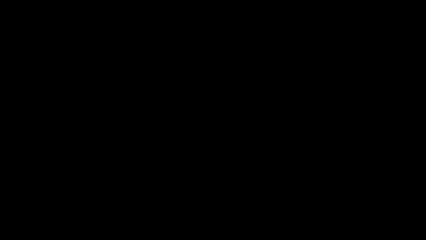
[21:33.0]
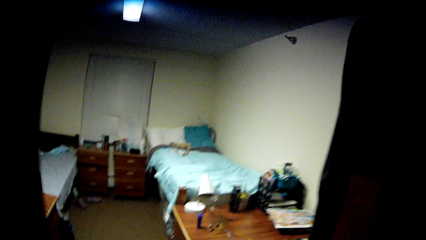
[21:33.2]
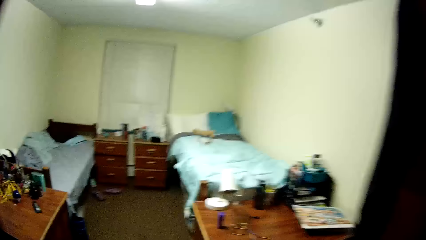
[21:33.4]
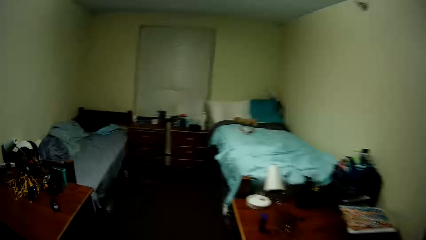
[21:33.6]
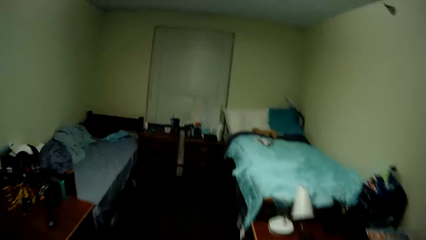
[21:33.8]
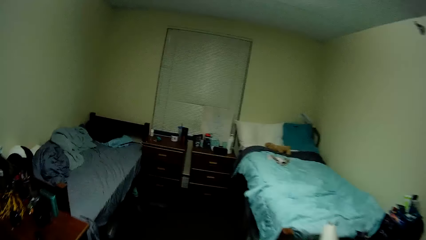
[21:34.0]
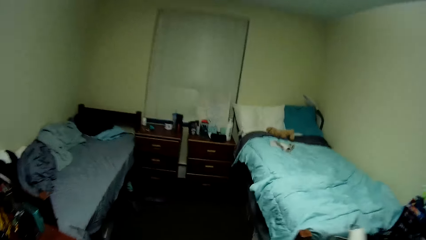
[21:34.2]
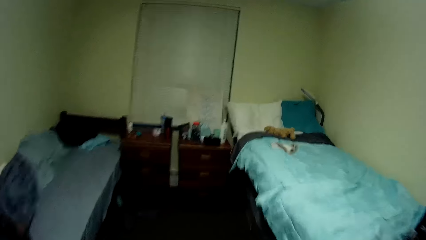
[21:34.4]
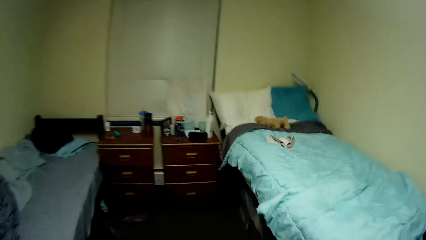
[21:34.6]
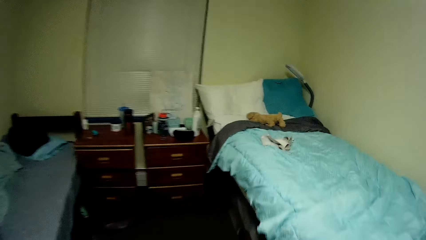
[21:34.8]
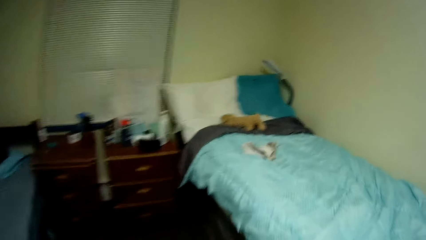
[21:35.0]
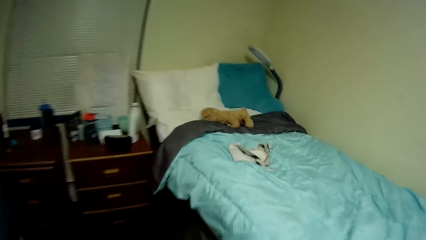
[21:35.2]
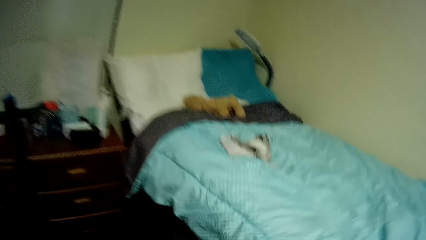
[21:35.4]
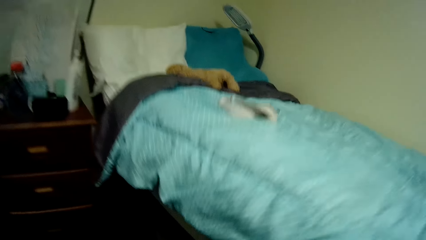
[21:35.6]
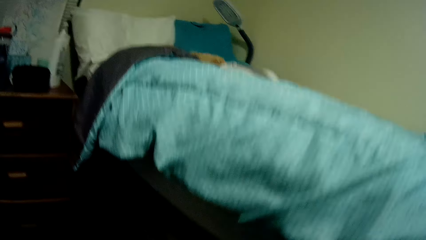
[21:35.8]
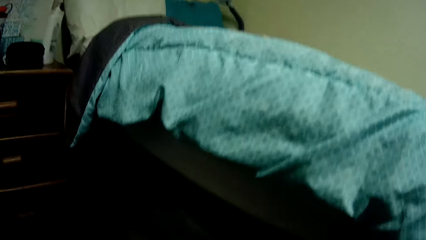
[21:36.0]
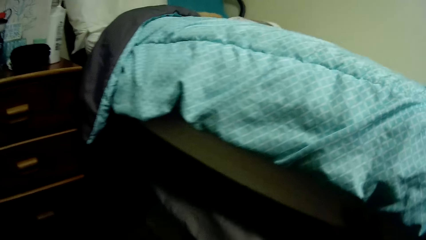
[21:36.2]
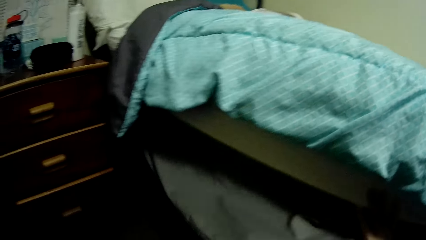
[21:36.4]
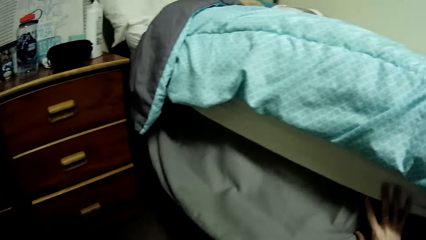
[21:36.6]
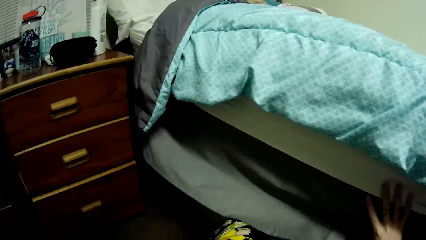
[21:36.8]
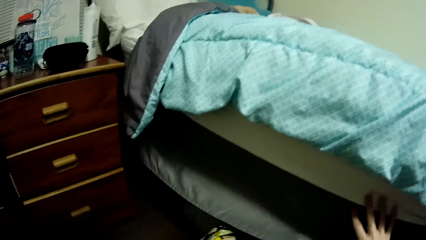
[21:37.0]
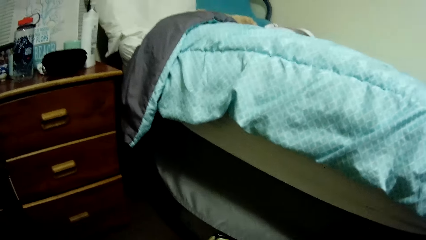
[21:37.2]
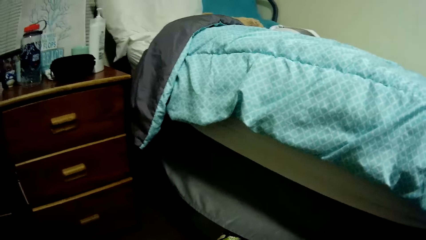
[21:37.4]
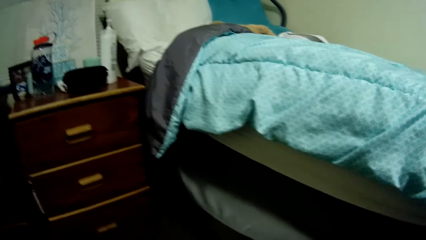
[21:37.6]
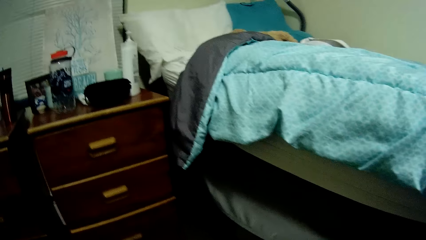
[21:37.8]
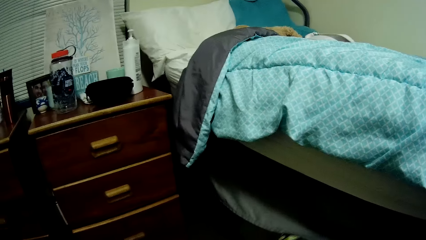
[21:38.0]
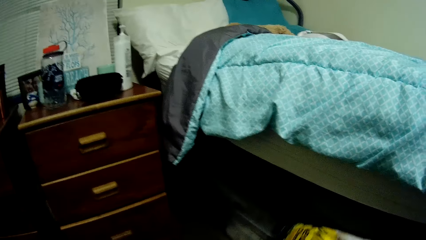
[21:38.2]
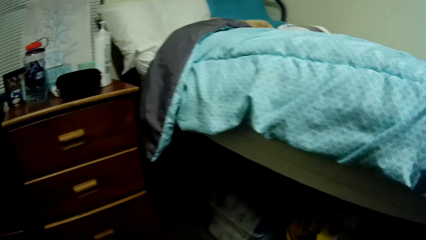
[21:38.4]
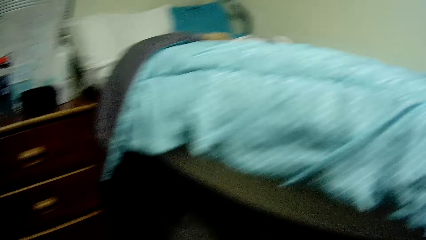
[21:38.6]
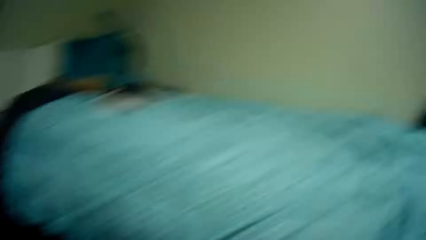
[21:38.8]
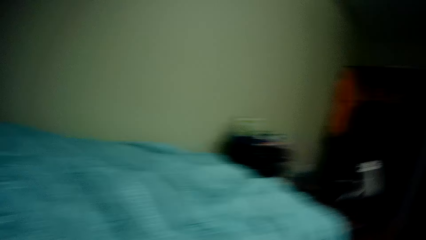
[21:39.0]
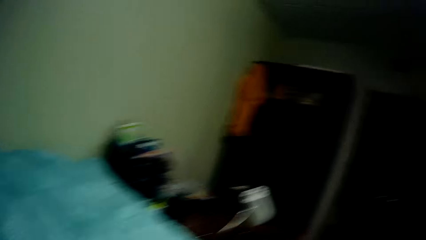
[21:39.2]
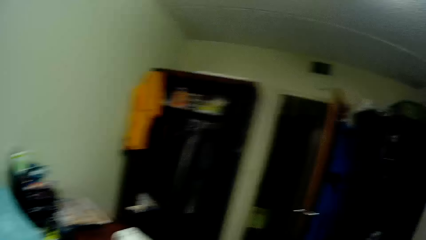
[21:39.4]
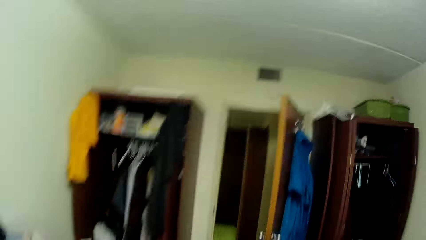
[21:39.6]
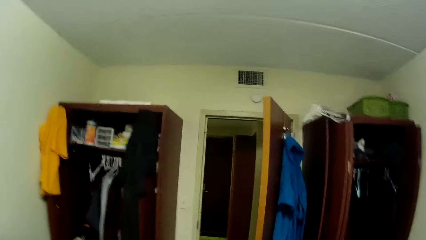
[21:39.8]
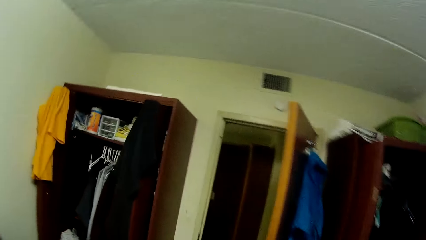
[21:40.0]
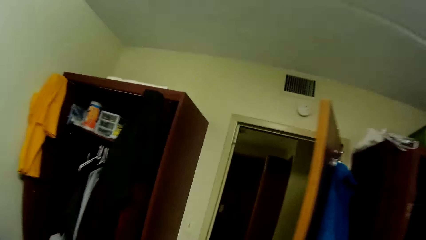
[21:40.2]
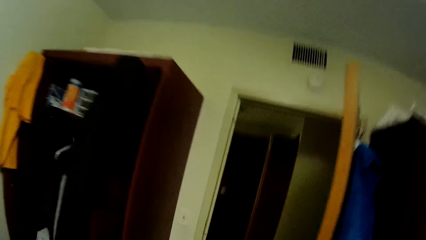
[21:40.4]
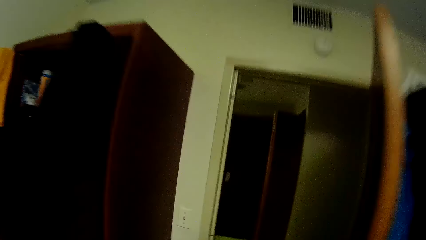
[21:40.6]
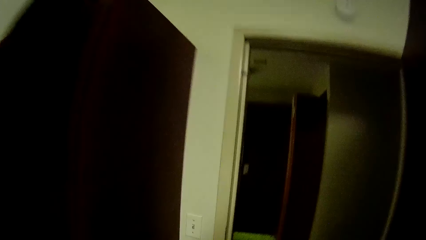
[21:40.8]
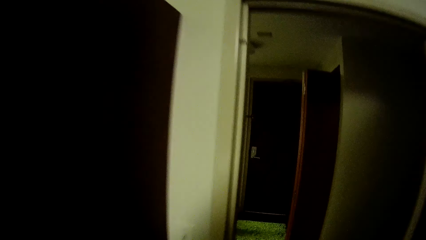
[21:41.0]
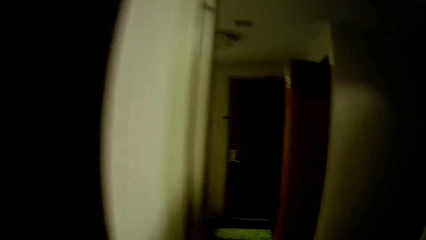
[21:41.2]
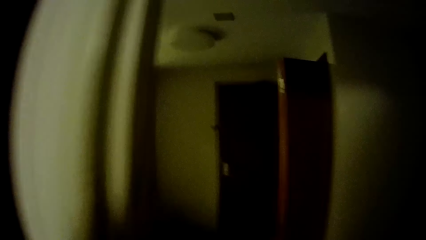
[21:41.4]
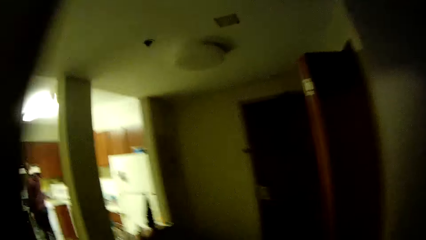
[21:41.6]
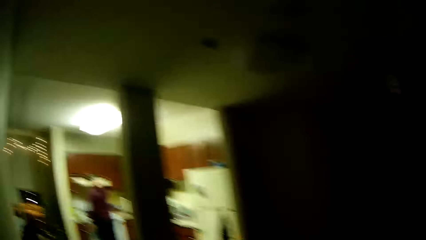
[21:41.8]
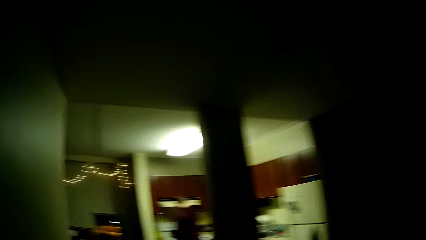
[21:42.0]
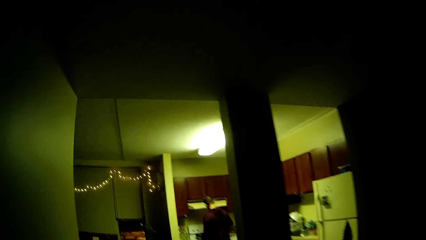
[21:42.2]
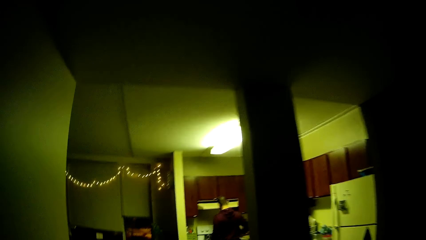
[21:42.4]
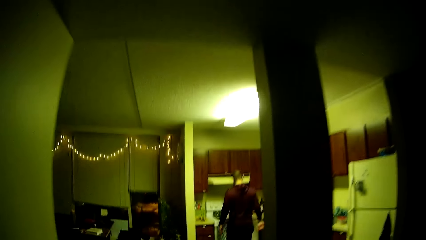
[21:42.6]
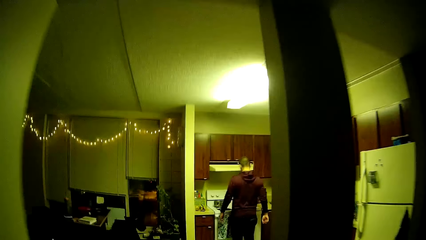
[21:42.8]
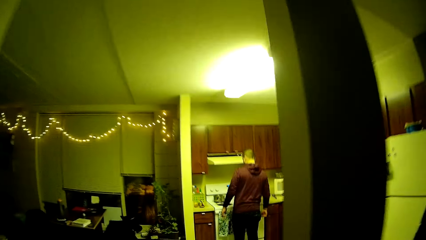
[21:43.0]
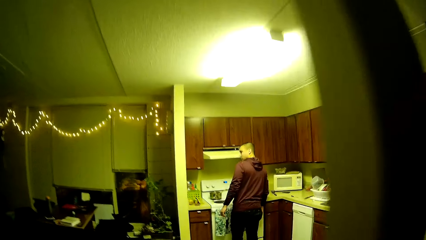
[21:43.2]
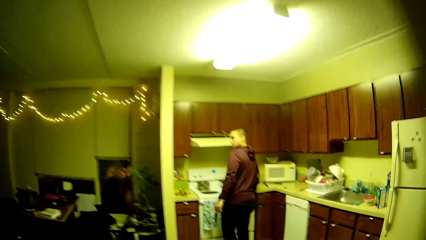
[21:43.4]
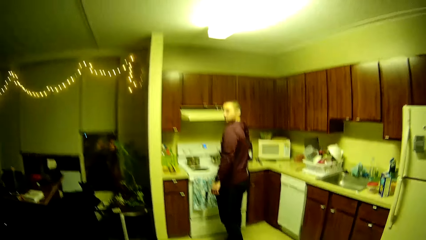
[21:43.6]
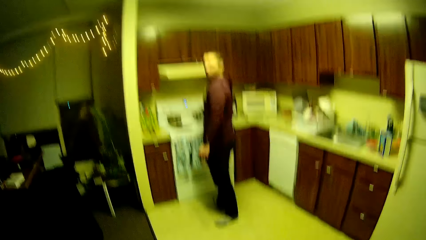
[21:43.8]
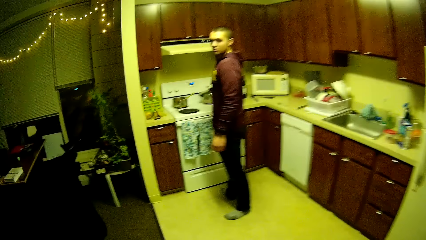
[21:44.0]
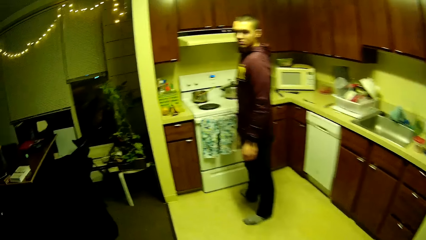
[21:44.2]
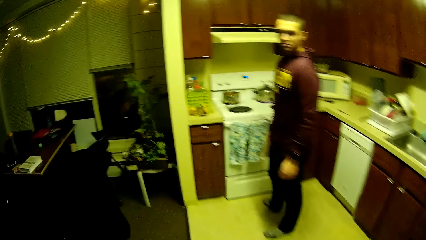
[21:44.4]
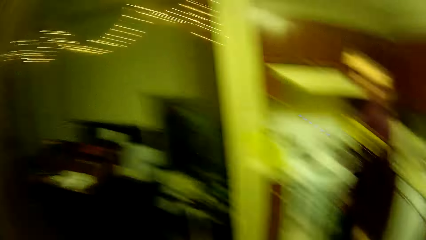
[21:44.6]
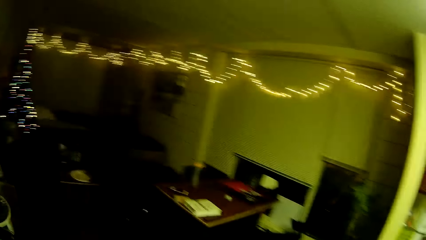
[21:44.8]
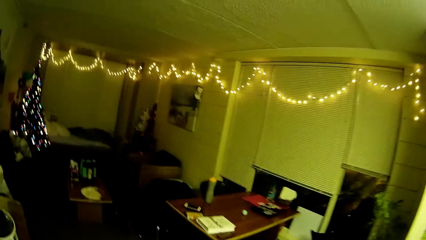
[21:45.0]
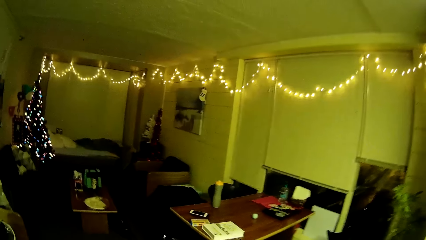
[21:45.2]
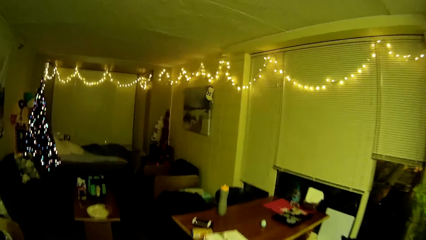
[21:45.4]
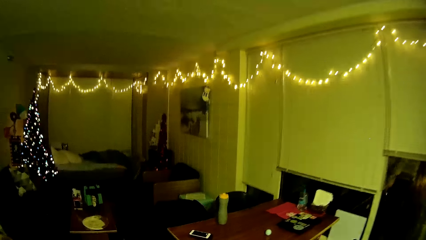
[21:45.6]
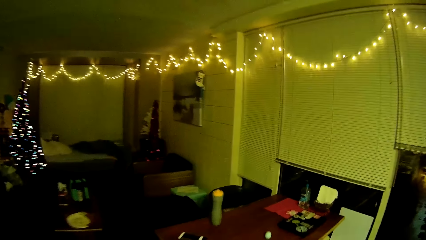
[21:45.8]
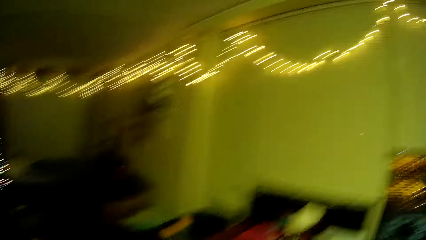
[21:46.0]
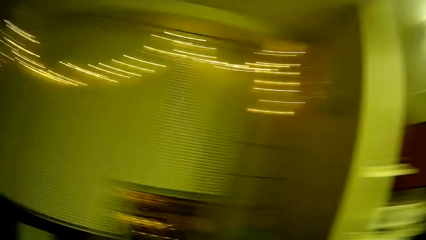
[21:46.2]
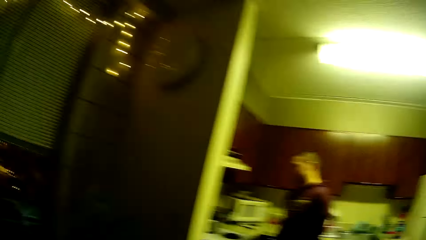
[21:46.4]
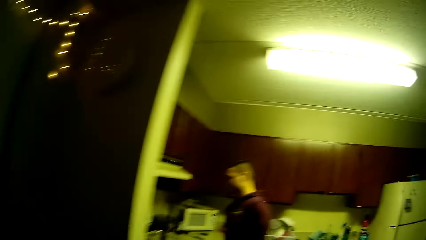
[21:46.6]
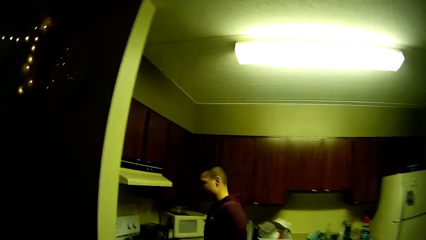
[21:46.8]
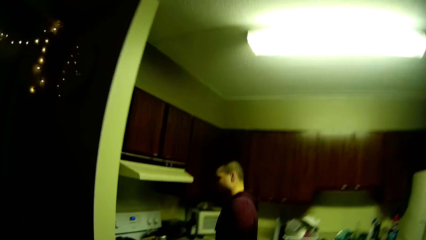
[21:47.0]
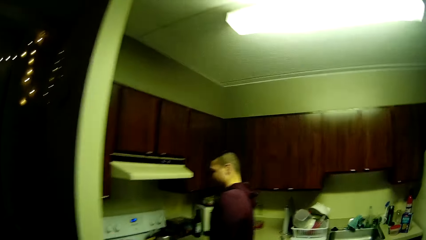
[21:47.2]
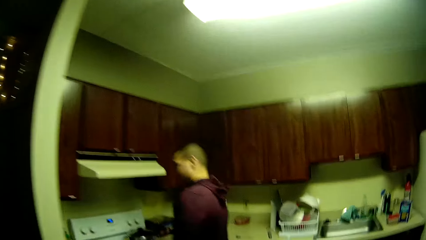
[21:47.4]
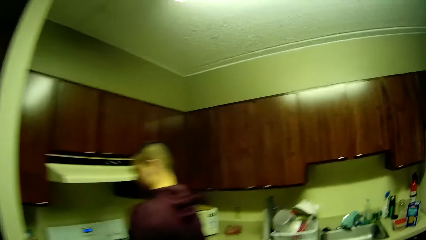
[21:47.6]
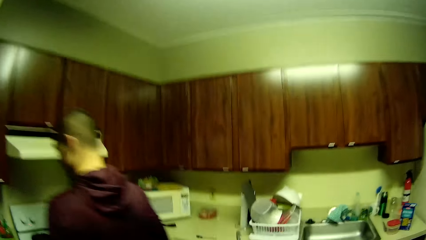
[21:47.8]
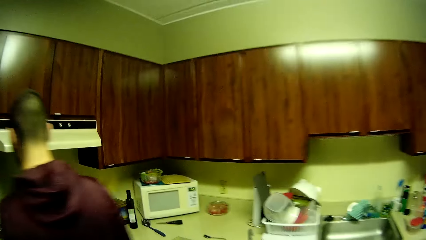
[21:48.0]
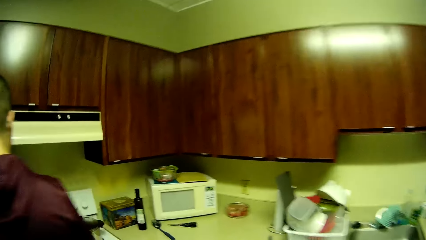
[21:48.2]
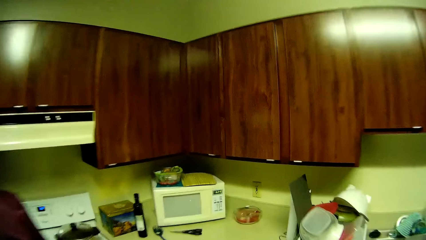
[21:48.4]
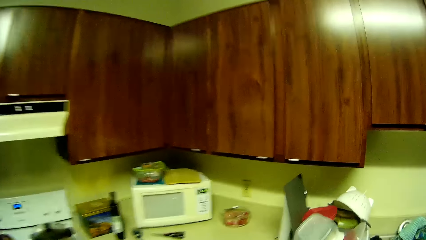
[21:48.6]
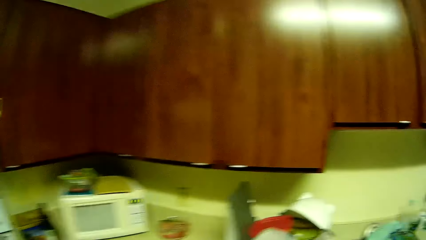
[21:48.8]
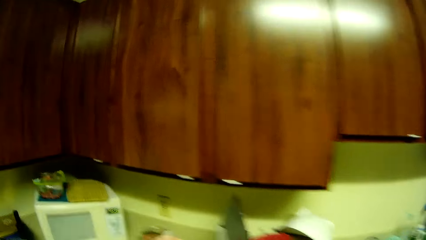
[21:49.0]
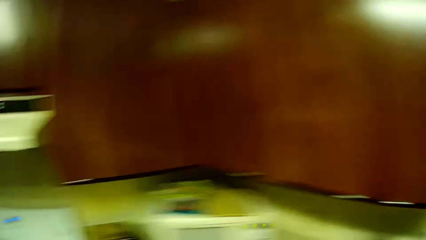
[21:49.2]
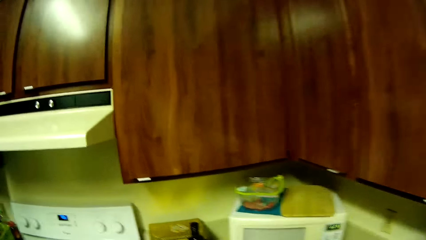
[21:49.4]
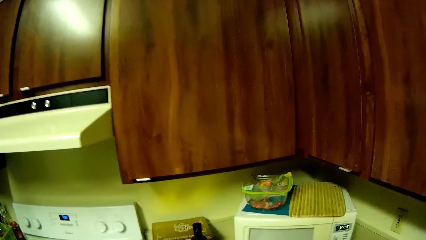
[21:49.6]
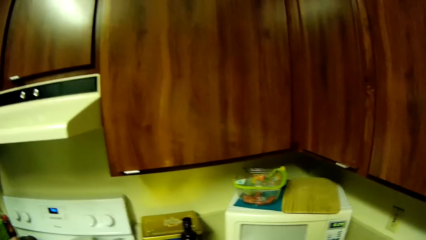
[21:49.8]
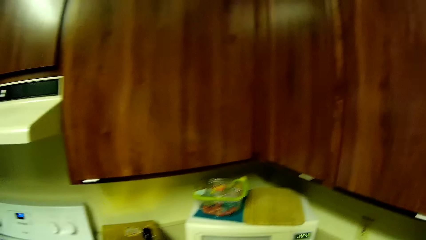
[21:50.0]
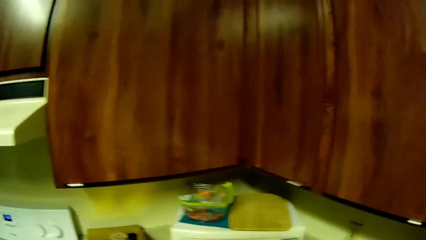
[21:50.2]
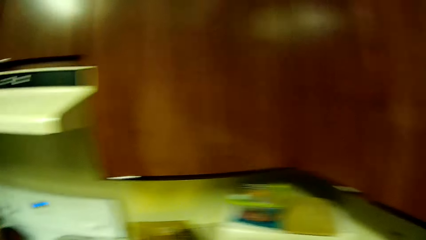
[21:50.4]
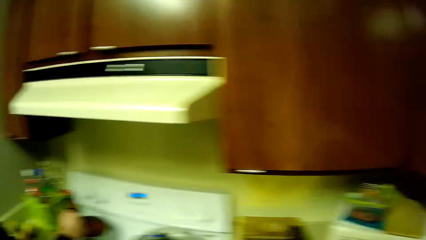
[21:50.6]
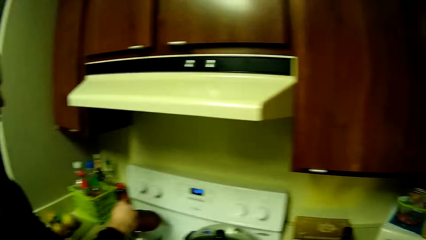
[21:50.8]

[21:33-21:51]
The camera wearer enters a room. They walk out of the room. A man talks to the camera wearer. The camera wearer walks around the room. The man cooks food. The camera wearer walks towards the man. They look around the kitchen.
